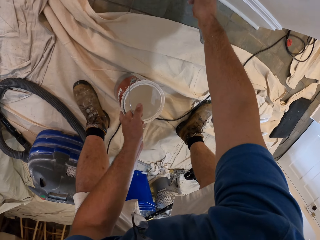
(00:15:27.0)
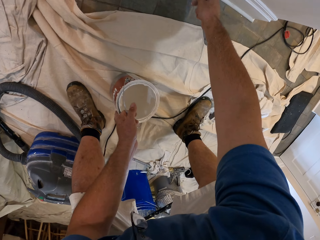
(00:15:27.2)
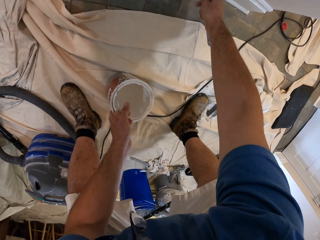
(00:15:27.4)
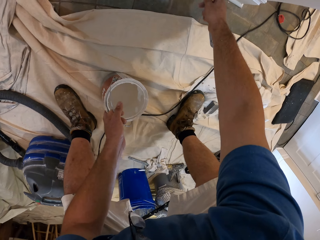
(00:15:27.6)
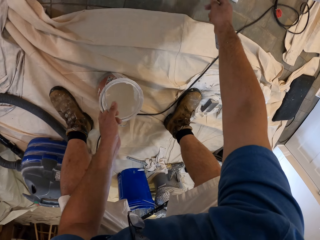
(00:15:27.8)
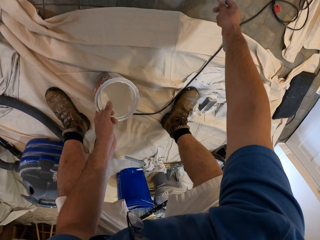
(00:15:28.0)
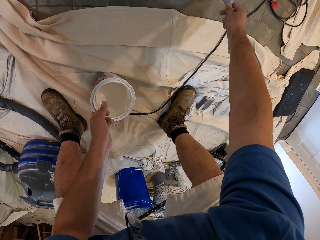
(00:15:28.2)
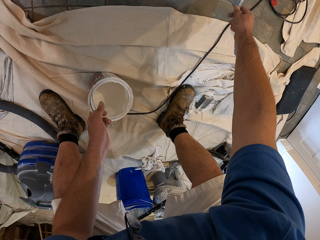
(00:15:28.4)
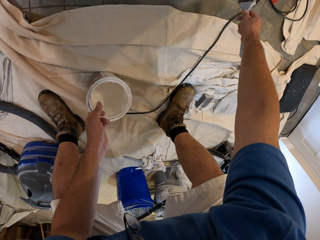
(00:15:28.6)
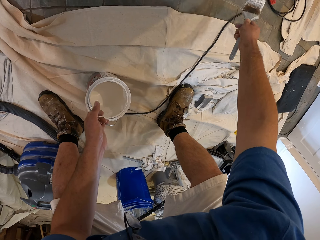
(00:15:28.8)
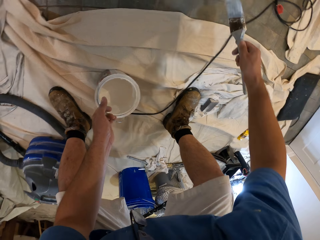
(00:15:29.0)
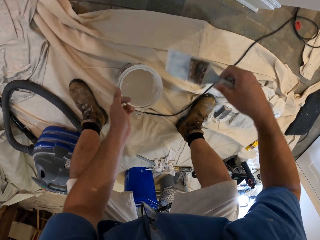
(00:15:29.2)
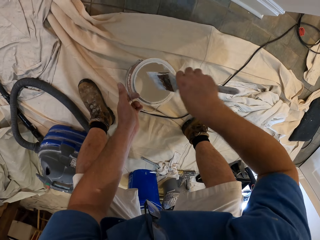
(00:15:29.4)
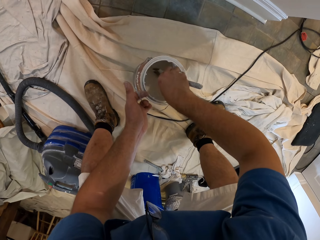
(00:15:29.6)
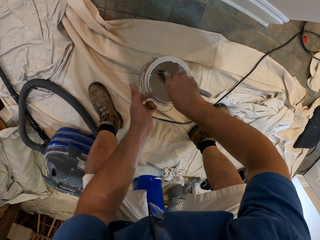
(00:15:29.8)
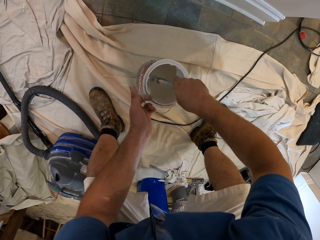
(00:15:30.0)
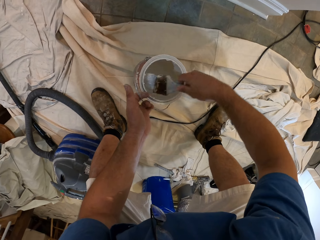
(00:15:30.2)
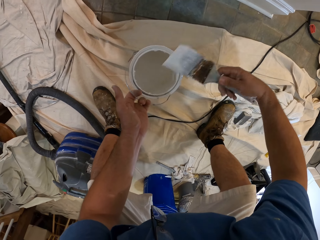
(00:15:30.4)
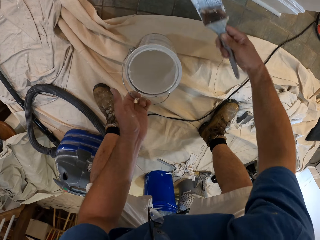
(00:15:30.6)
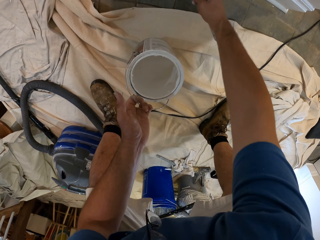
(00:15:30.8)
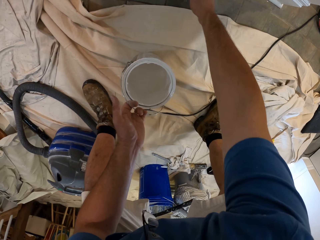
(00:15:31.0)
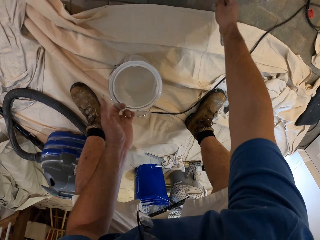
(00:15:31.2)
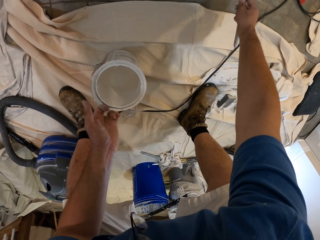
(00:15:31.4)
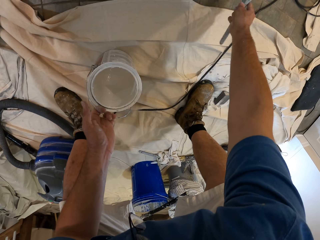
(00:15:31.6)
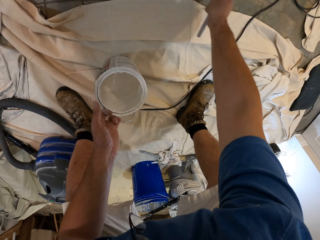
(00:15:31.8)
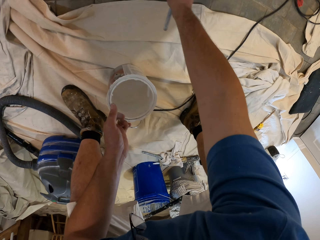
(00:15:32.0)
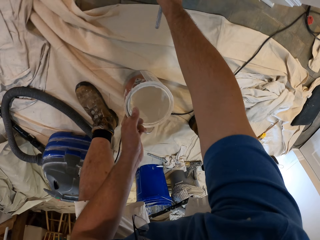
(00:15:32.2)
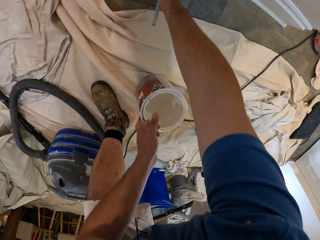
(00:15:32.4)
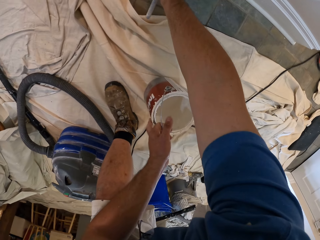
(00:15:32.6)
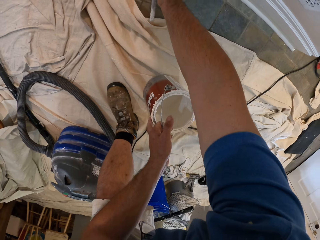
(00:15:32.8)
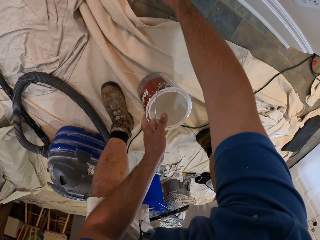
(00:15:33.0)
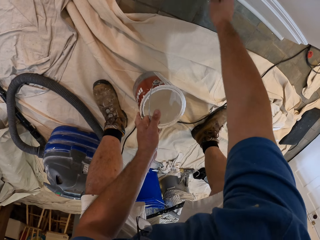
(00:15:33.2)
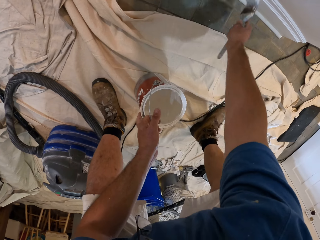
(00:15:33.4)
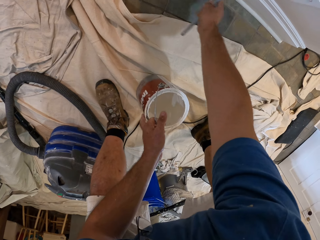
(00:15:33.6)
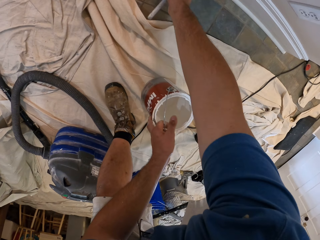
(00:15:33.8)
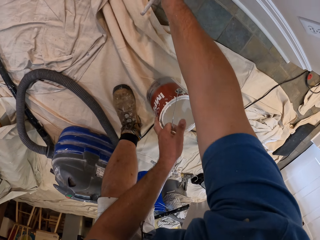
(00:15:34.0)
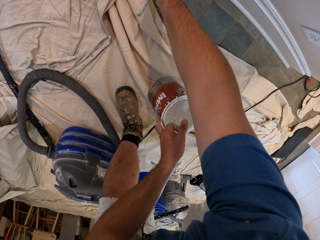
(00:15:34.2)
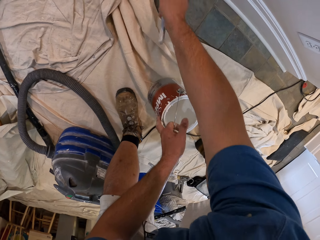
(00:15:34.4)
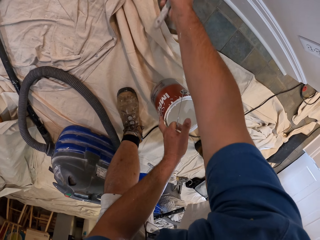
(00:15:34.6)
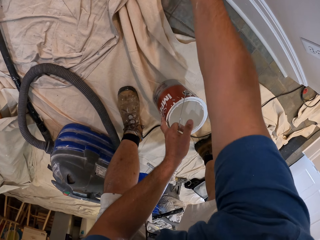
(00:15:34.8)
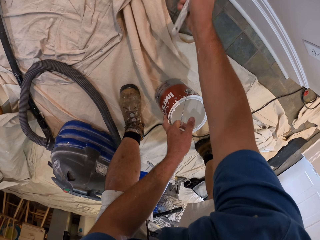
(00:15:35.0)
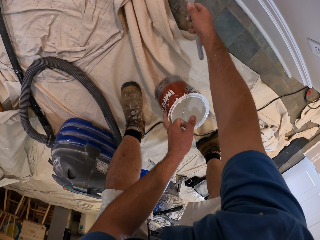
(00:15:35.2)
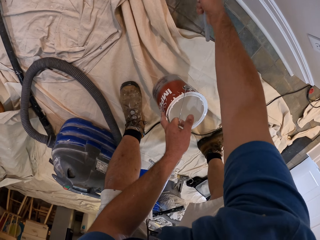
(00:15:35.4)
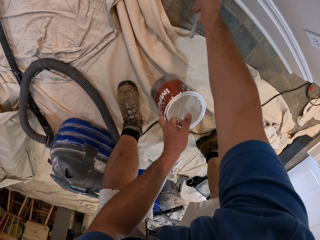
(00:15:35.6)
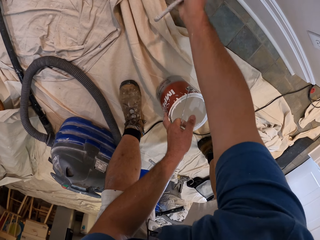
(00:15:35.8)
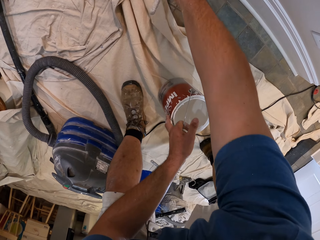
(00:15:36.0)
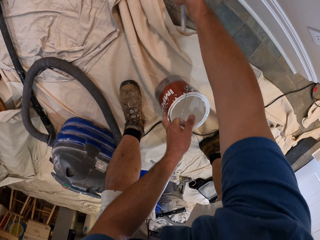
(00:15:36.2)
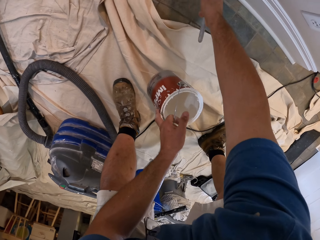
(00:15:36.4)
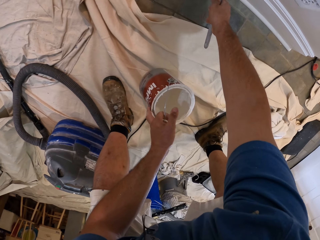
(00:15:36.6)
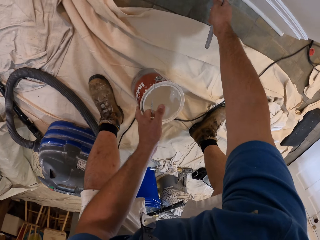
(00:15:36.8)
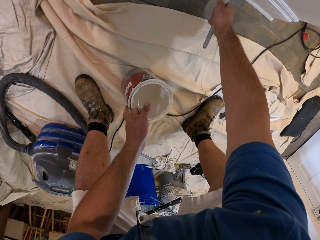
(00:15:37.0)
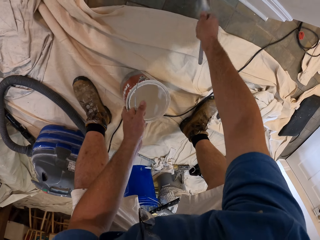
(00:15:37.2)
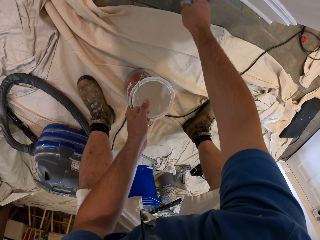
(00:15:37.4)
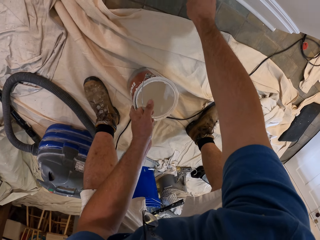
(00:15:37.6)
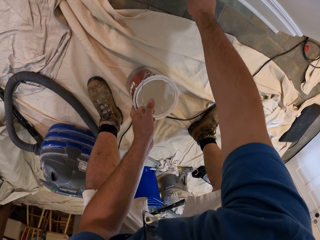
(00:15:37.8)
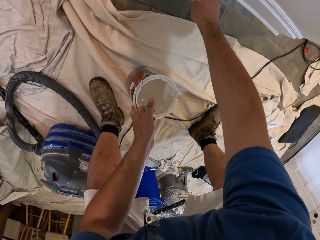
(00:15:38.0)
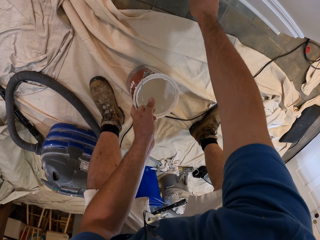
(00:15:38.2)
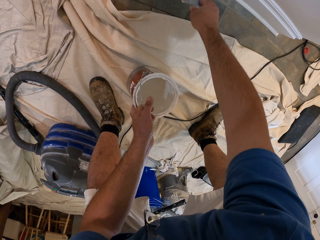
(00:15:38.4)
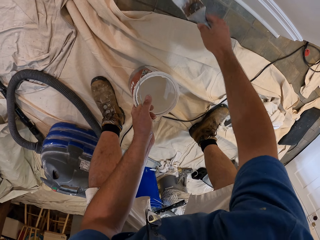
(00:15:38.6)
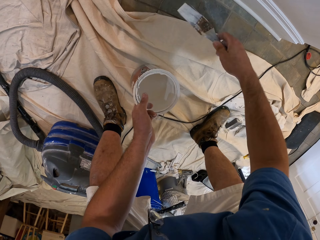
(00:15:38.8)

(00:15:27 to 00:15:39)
The camera wearer dips the paint brush in the bucket of paint. They paint the baseboard with the paint brush.

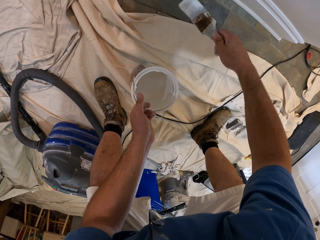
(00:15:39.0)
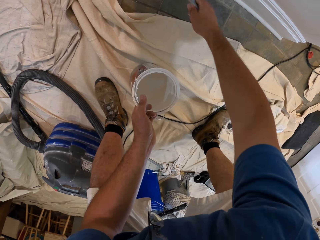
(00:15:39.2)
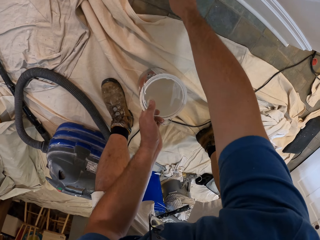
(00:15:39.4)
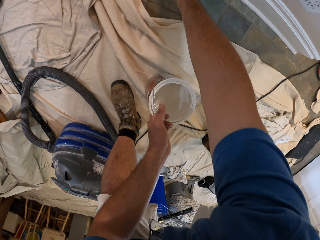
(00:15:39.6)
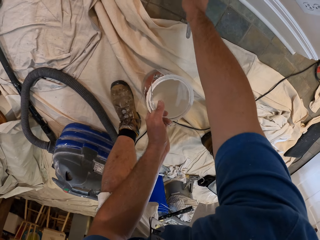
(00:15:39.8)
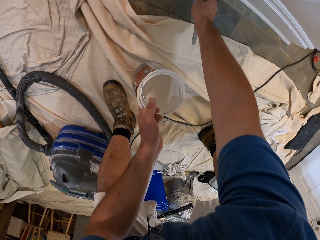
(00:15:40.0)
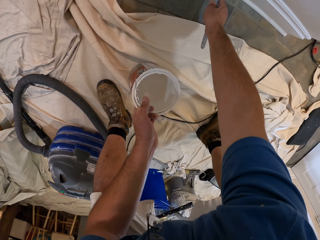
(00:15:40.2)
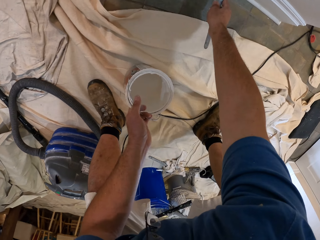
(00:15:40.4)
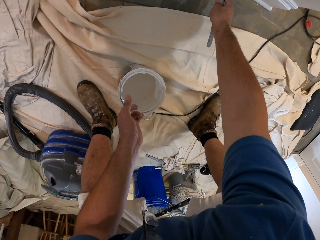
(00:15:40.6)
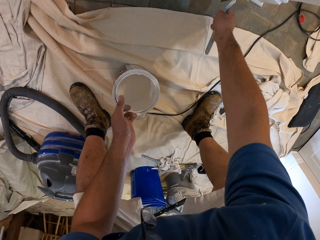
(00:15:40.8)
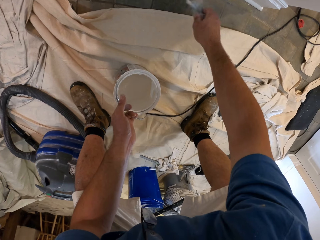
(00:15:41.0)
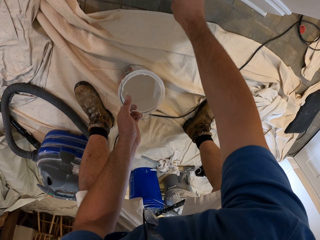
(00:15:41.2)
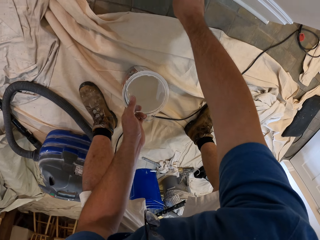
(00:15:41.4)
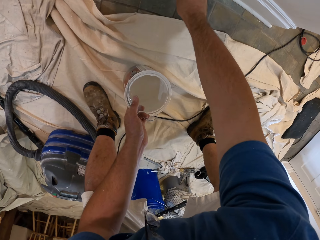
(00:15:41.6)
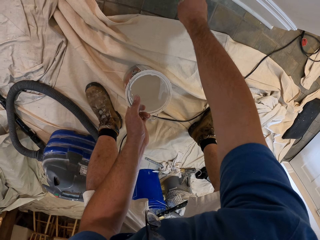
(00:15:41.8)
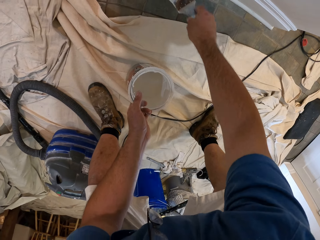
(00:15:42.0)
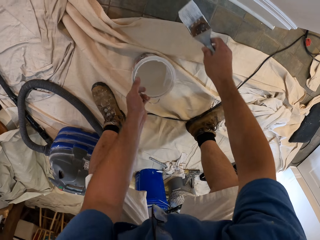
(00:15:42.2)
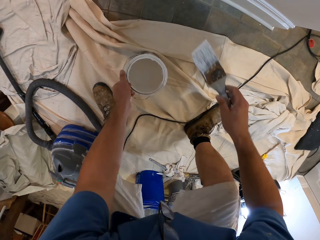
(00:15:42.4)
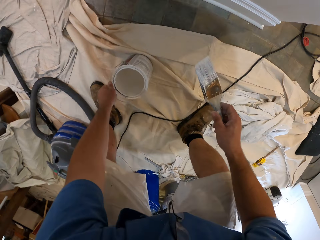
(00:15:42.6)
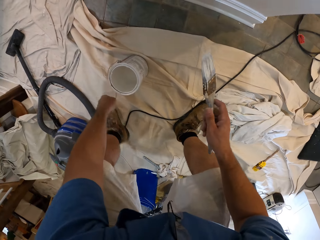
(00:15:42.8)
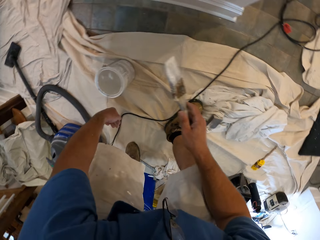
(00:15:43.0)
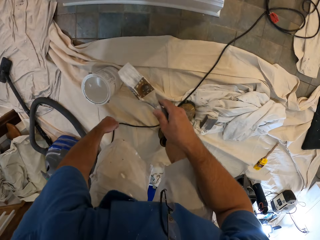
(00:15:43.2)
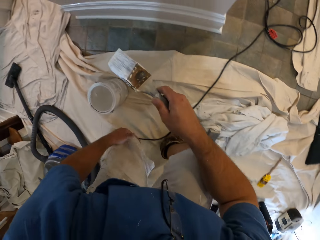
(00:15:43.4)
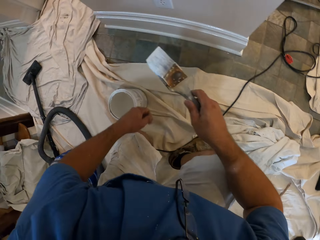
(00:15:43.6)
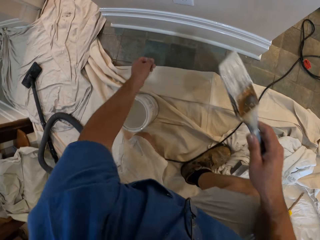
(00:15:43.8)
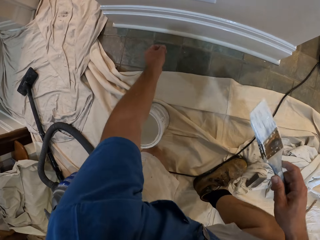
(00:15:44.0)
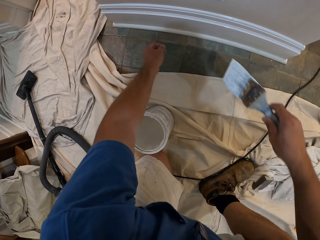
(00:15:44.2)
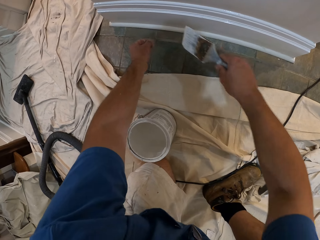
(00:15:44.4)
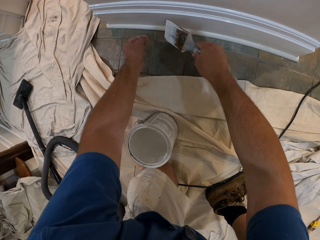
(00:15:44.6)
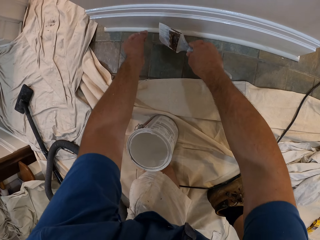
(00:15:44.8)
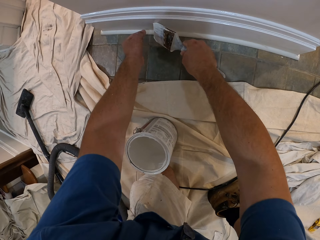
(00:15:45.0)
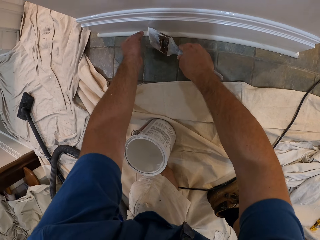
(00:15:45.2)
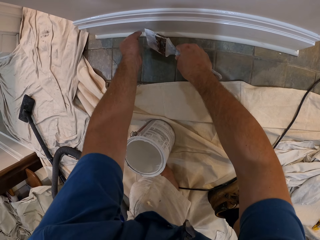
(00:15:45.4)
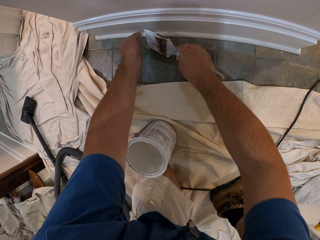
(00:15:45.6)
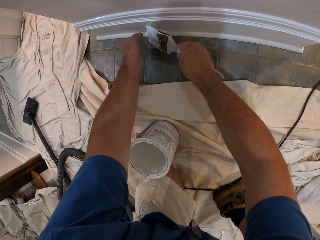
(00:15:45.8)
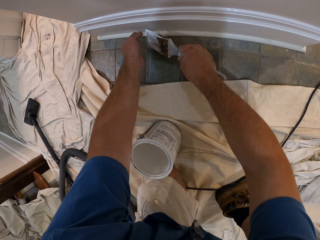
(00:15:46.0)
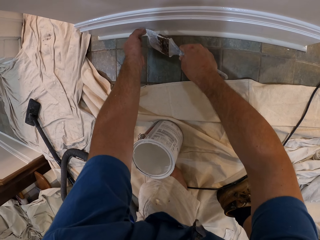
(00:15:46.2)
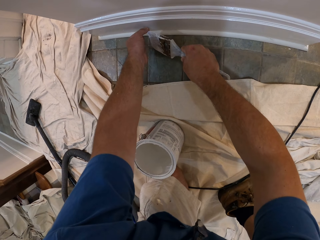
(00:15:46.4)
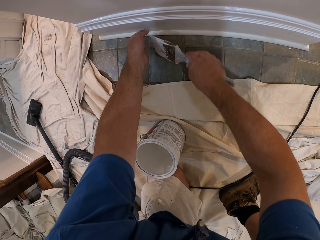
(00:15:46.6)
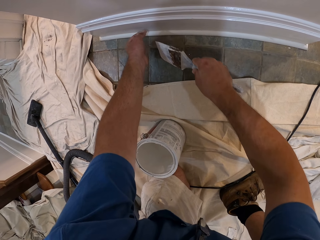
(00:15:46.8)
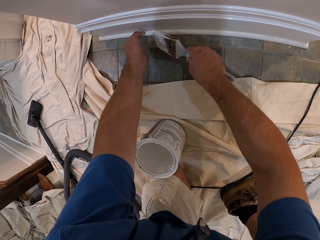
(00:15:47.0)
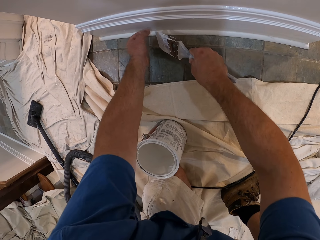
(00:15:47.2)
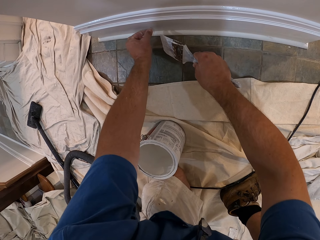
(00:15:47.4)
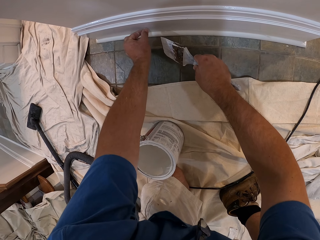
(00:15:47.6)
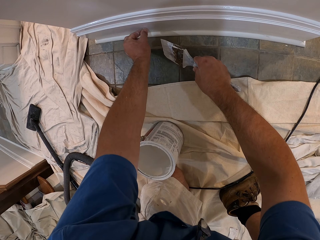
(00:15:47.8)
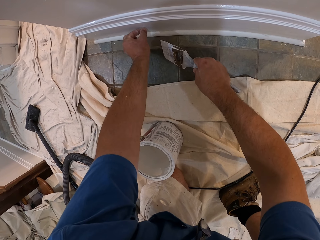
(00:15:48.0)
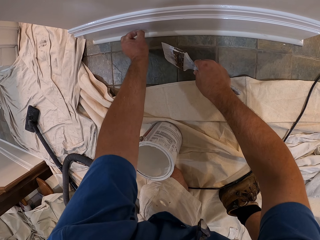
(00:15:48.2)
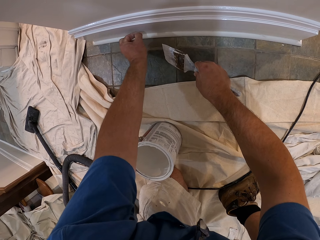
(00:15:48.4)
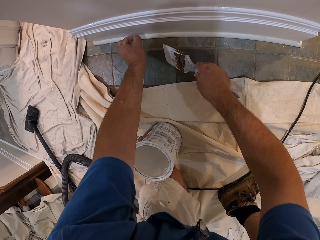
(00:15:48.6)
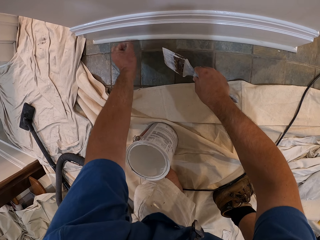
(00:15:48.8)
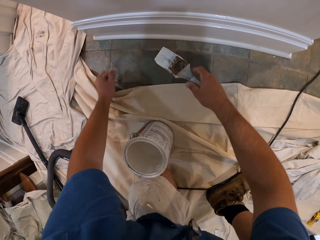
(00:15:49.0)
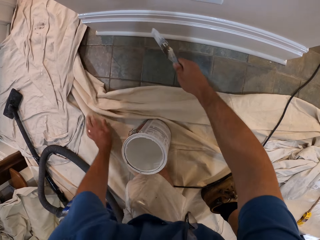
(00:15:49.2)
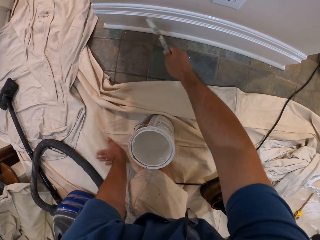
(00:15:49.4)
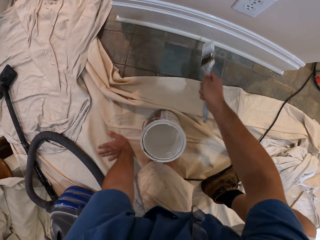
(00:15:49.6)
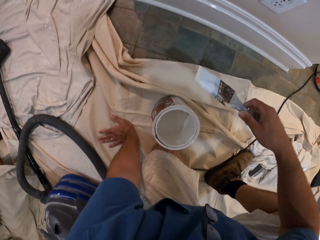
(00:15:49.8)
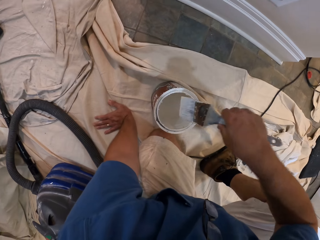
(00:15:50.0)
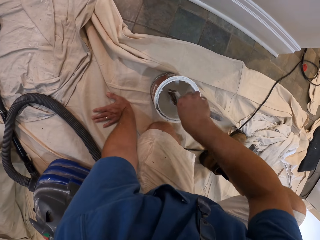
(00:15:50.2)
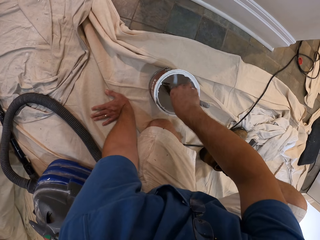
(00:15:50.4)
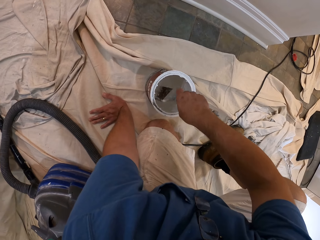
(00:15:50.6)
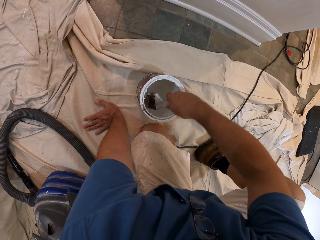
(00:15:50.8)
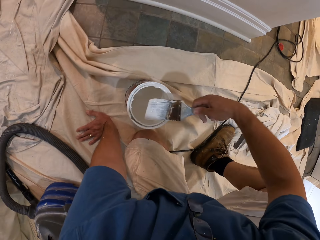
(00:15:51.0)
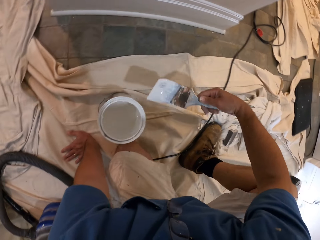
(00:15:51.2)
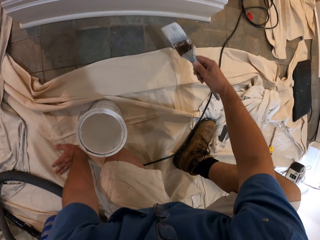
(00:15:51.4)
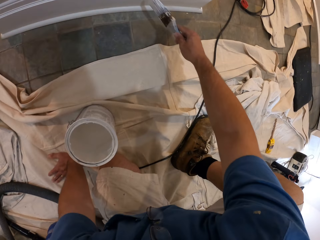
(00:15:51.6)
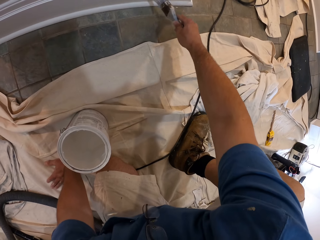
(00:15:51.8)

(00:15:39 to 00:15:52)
The camera wearer drops the bucket of paint on the cloth. He kneels on the cloth. He removes paint from the baseboard with his hand. He paints the baseboard with the paint brush. He dips the paint brush in the bucket of paint.
